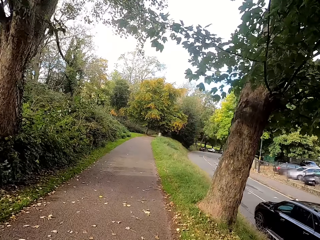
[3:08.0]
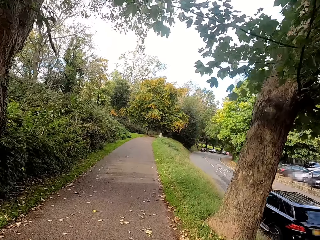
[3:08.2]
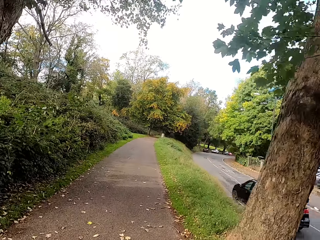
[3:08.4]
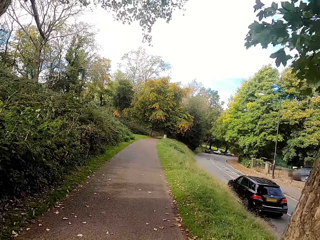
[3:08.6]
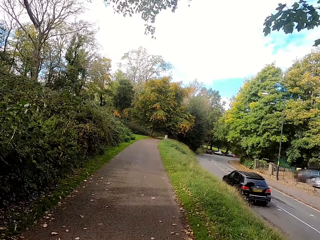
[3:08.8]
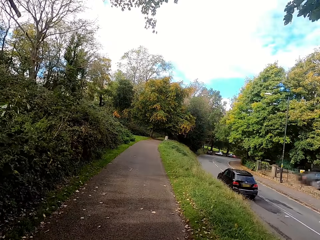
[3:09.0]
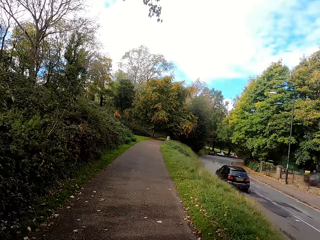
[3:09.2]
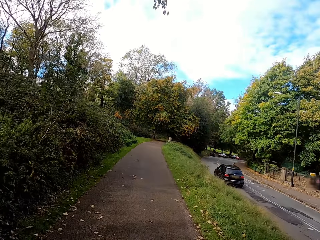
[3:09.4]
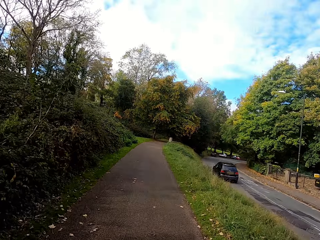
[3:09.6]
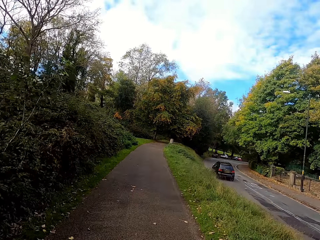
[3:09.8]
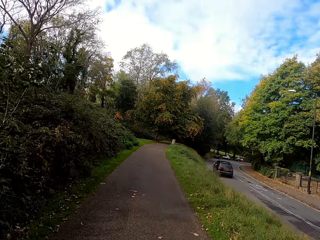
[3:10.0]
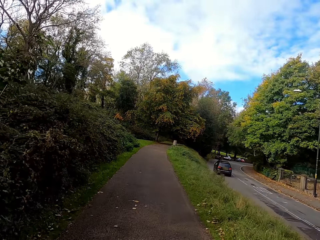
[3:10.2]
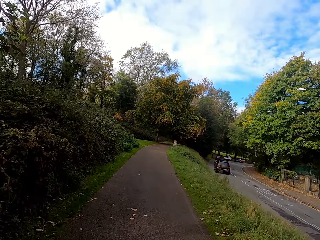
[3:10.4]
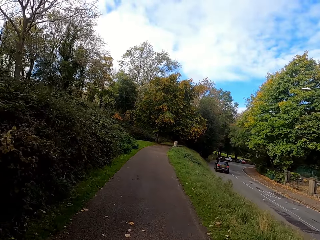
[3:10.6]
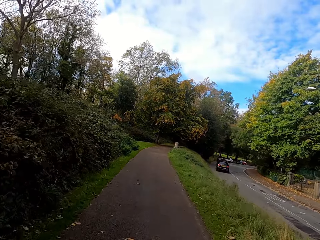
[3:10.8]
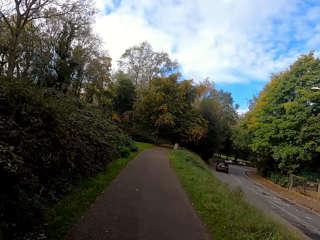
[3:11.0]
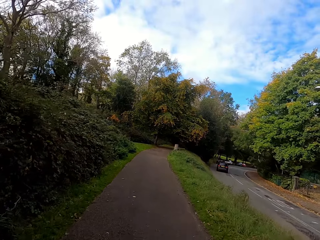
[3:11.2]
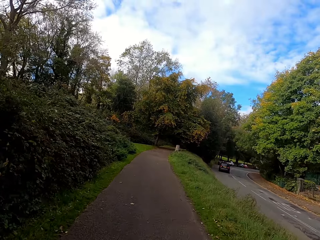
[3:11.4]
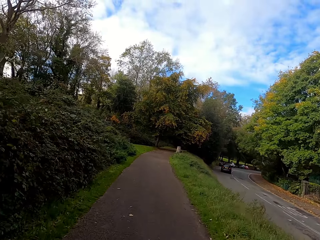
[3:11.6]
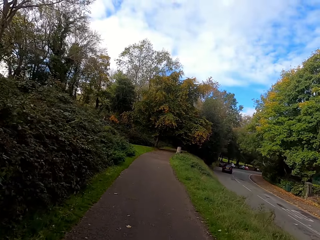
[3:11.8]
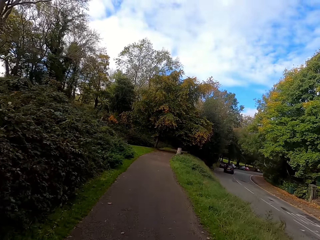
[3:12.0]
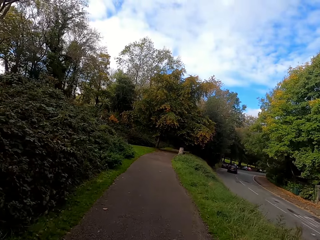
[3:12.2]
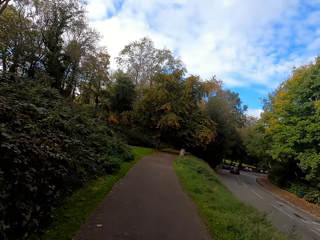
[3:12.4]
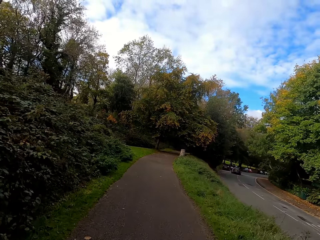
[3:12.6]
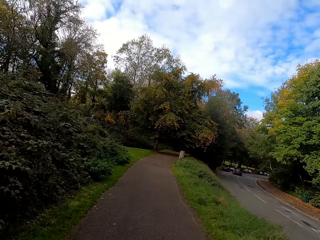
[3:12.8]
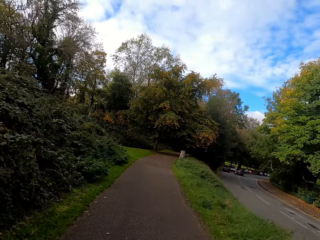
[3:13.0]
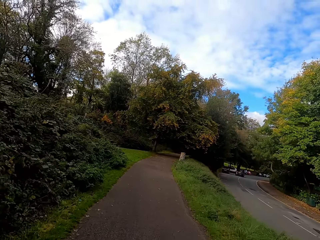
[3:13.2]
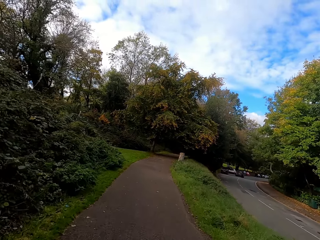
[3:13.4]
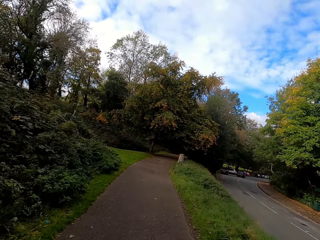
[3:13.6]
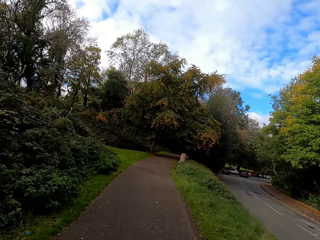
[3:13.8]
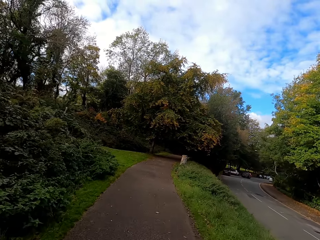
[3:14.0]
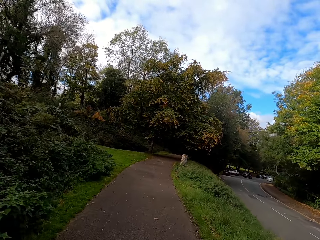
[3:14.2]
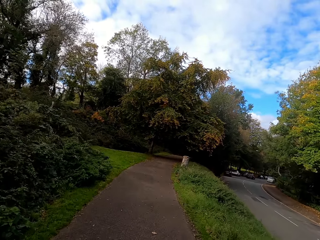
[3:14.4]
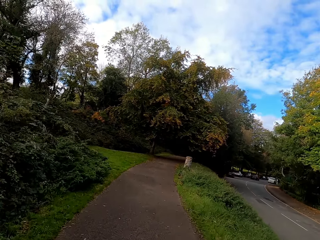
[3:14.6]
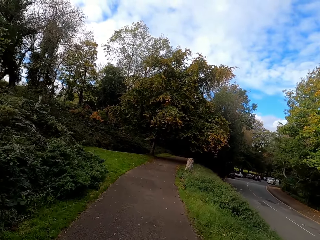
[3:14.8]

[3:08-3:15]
The camera wearer looks at the vehicle.

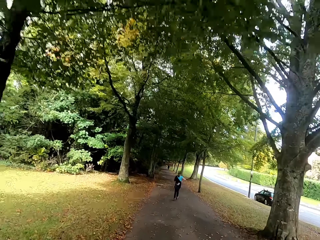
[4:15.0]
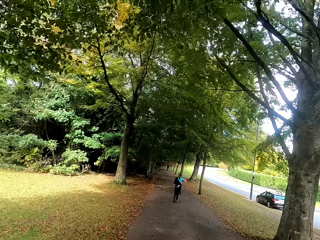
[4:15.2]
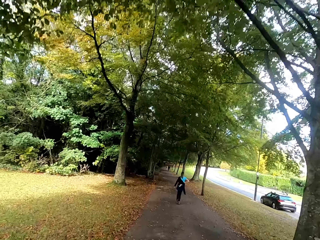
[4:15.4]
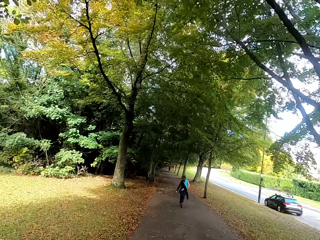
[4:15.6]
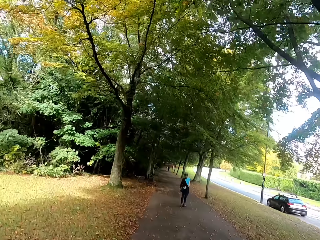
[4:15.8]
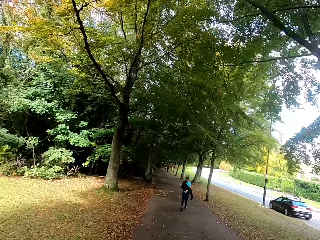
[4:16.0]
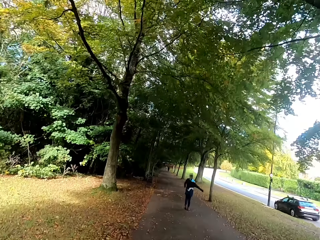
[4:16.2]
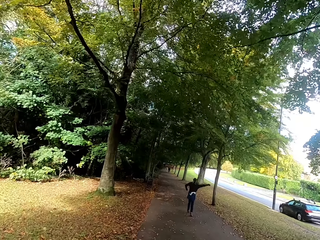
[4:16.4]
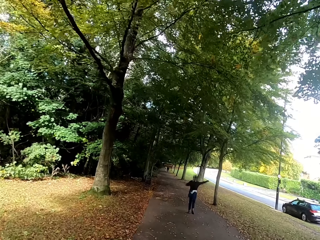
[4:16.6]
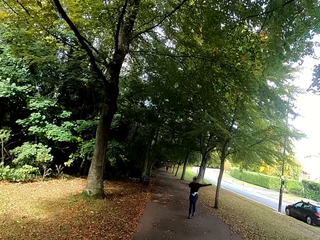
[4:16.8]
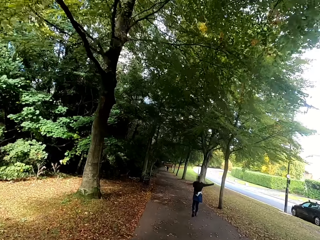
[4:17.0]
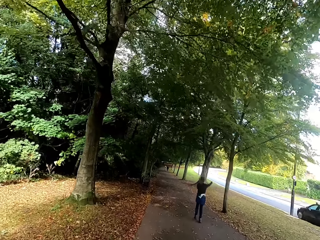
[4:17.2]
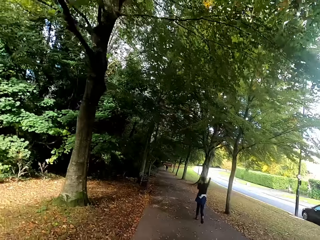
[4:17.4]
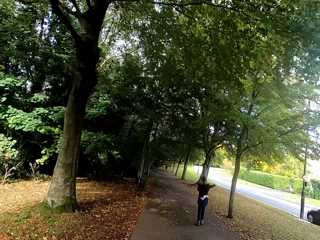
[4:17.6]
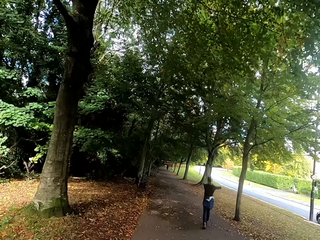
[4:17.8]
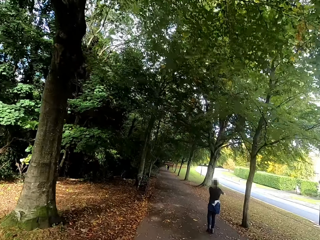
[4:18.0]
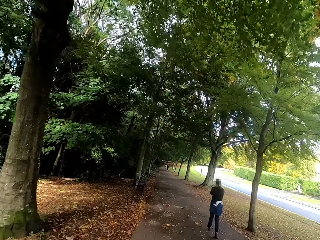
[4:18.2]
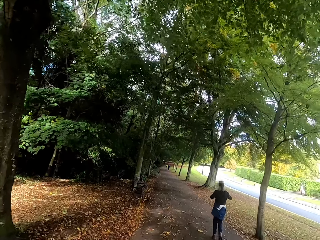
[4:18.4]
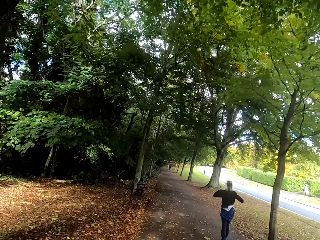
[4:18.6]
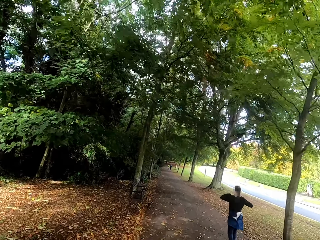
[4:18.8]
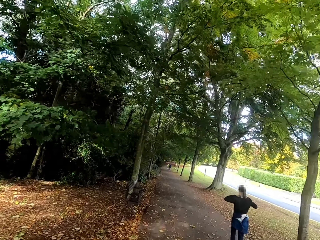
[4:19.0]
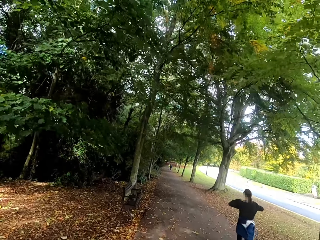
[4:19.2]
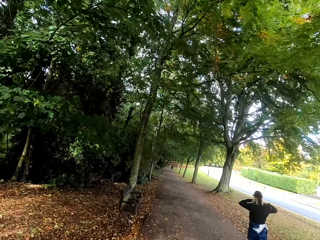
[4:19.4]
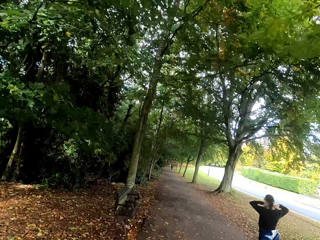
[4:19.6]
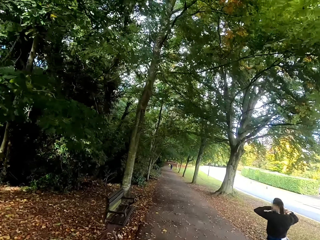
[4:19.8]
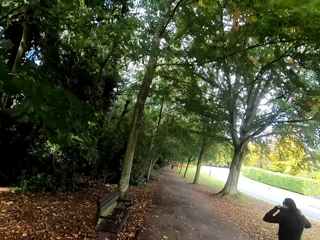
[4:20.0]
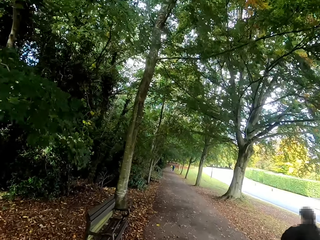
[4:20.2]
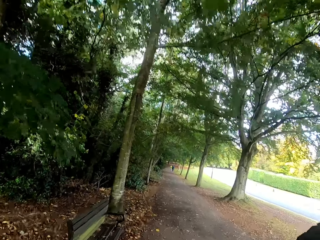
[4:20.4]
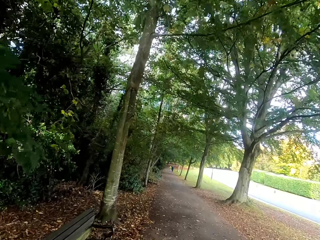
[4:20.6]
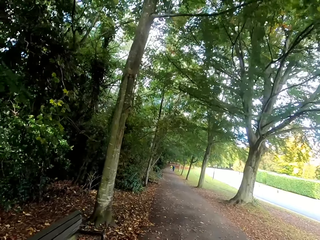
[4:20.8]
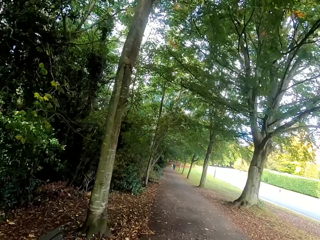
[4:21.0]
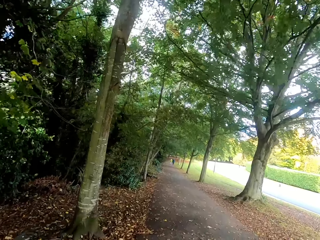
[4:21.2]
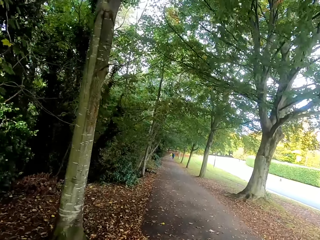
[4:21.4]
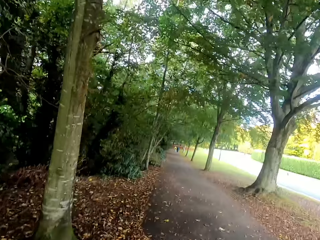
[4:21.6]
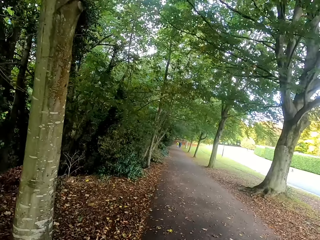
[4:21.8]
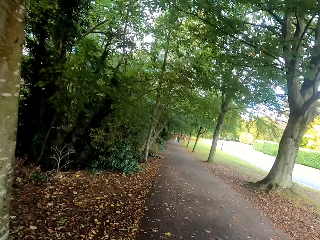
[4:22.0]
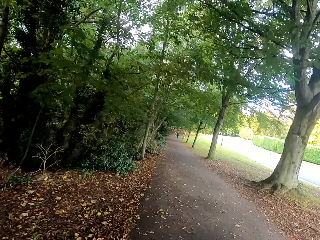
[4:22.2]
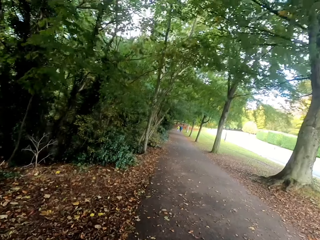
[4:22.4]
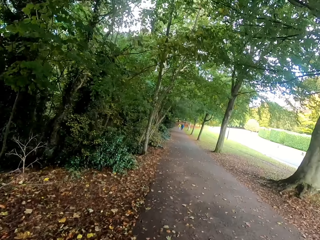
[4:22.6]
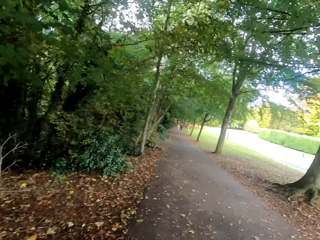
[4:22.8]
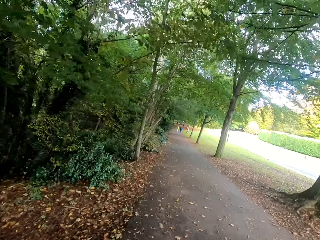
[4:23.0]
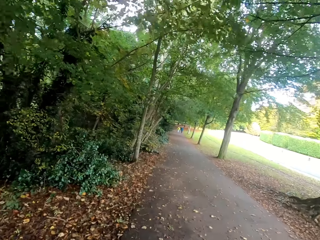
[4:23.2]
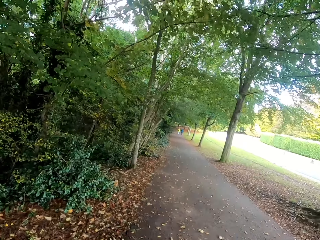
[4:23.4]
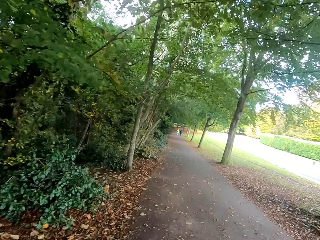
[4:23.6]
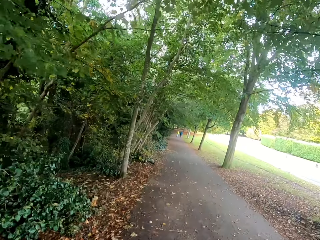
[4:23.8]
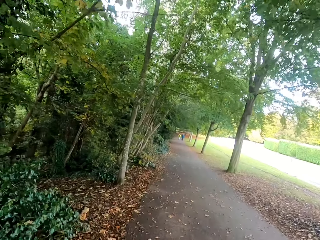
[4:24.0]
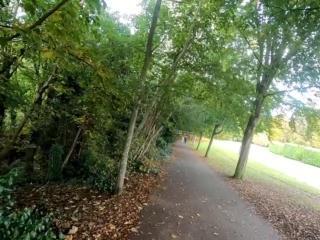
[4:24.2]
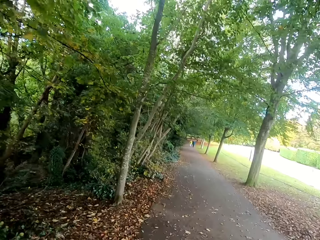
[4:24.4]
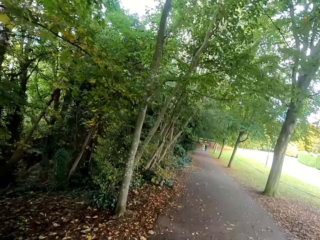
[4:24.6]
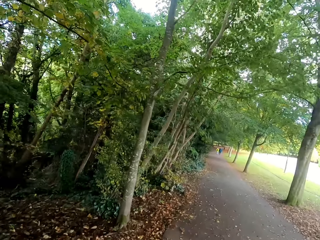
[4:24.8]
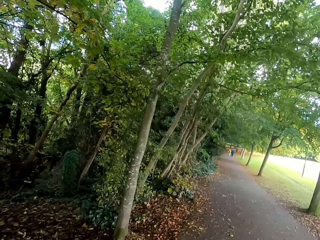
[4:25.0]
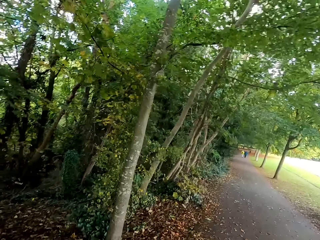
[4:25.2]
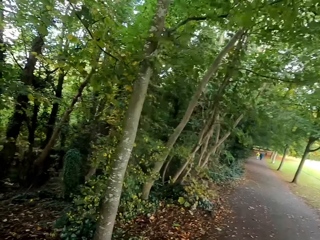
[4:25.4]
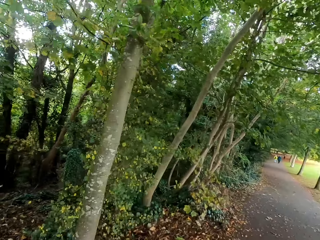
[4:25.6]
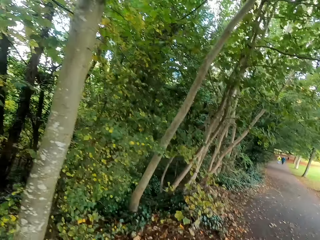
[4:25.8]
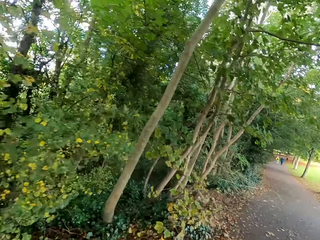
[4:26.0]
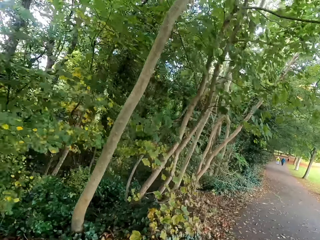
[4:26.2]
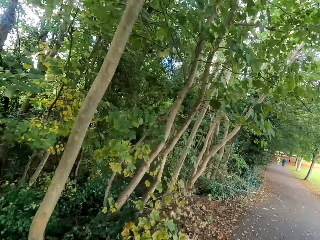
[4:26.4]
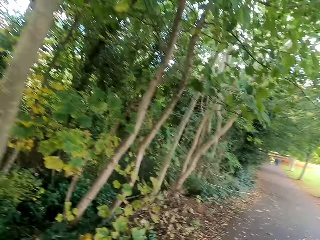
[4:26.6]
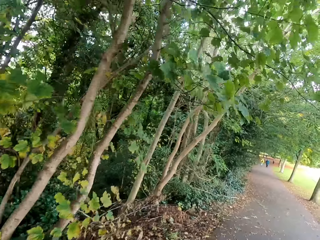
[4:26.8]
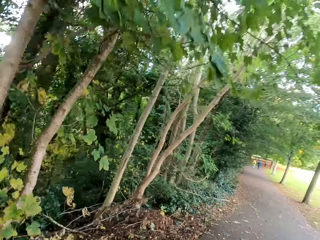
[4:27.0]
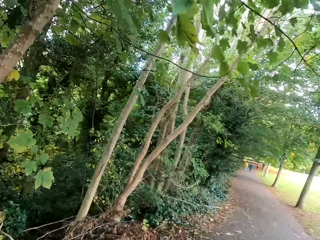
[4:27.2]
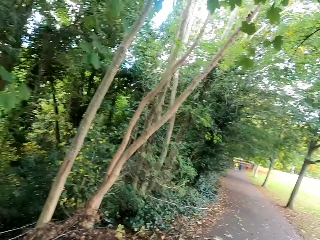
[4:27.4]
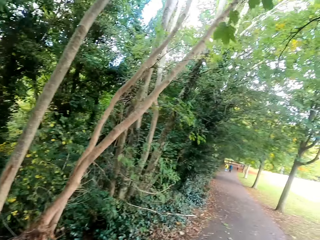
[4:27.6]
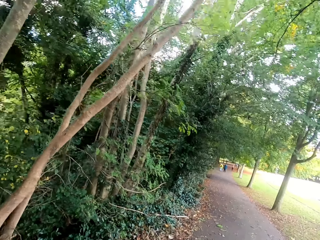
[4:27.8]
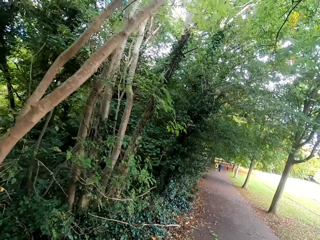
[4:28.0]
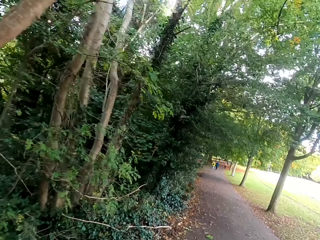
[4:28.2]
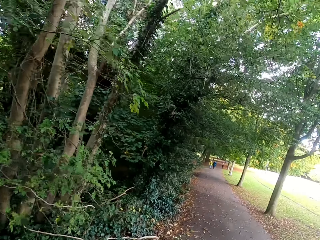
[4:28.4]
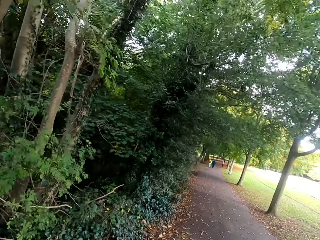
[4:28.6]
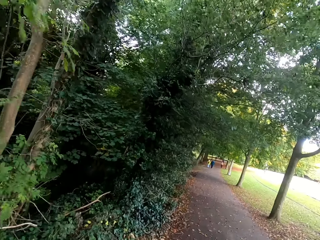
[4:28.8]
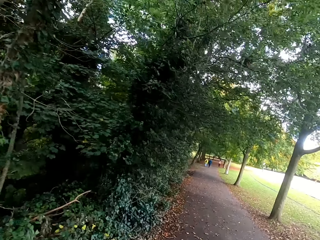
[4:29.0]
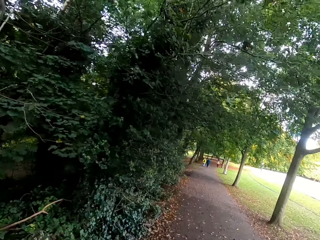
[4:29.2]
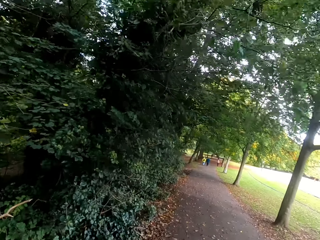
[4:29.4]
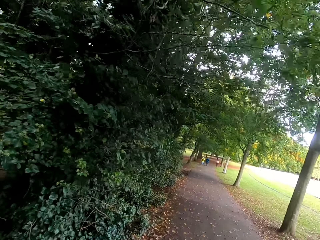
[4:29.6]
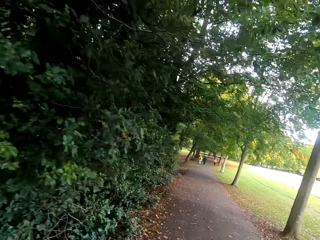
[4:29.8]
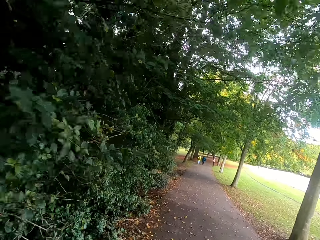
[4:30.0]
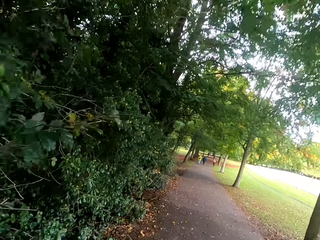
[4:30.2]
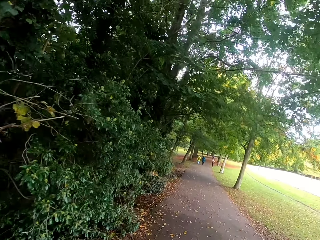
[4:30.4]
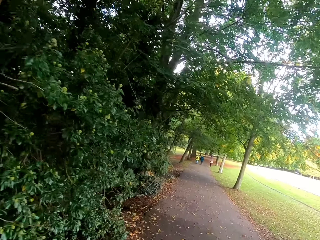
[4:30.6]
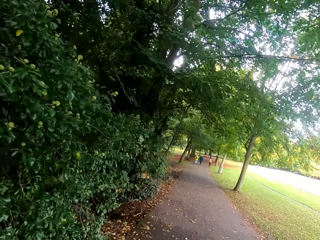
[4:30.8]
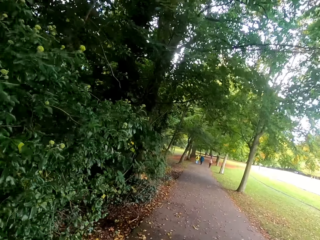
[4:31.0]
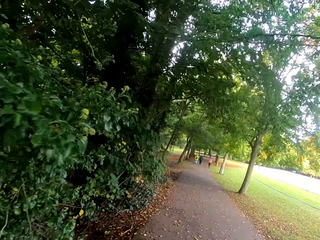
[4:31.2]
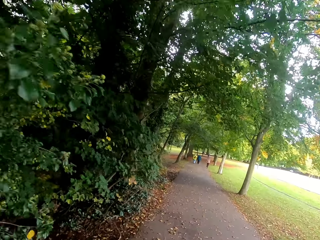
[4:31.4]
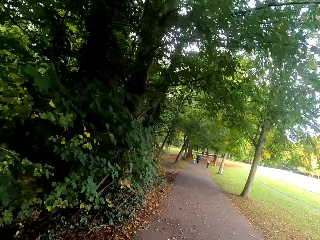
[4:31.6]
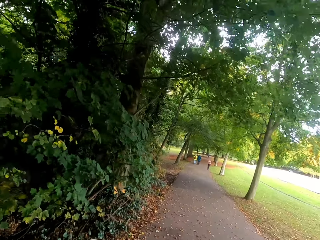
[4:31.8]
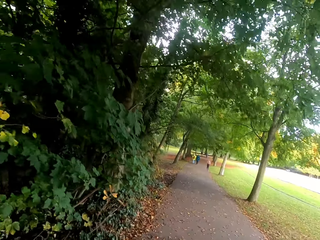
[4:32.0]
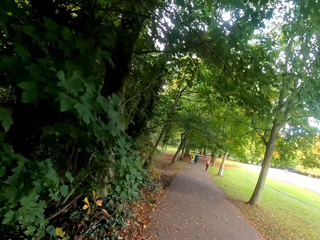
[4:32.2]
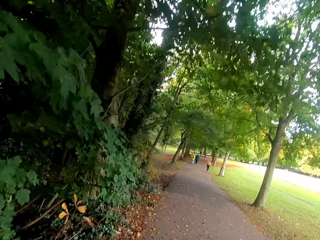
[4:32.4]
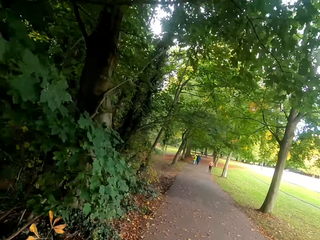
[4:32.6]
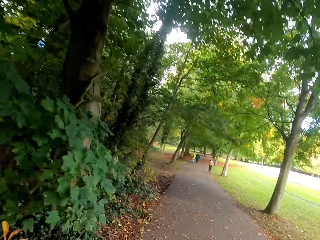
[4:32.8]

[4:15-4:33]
A person wears the sweater. The camera wearer looks at the trees.
